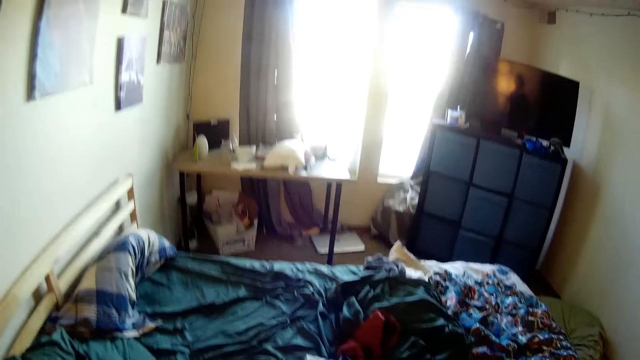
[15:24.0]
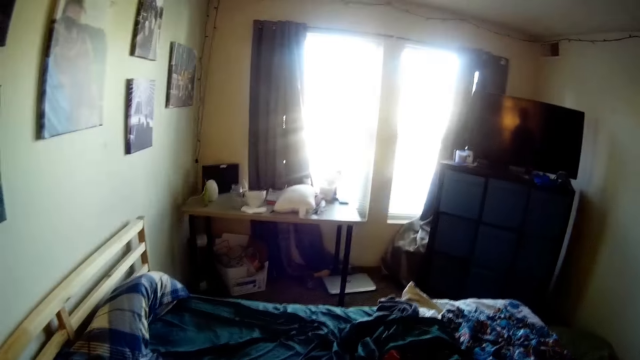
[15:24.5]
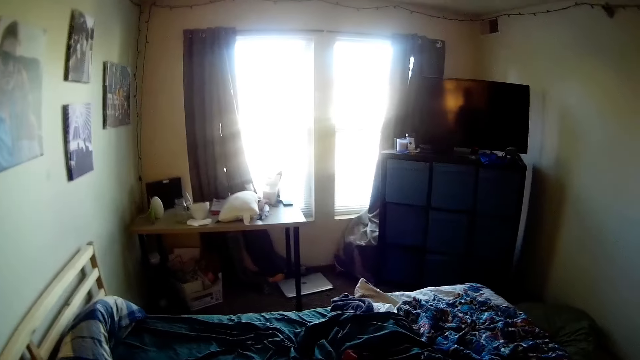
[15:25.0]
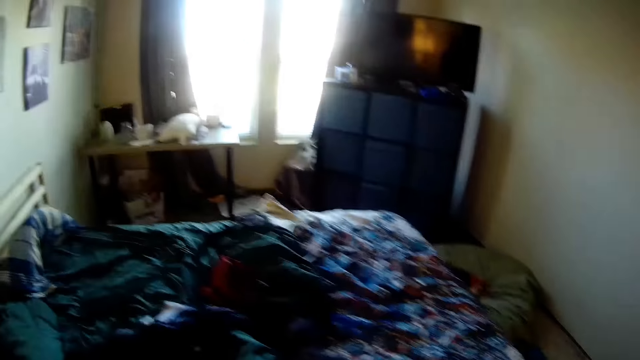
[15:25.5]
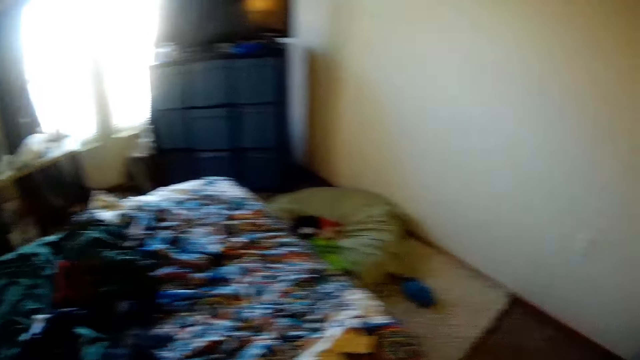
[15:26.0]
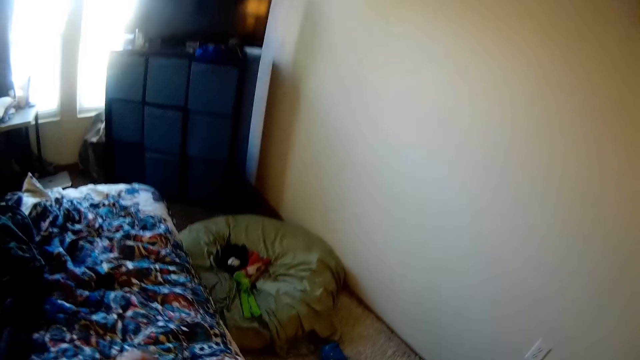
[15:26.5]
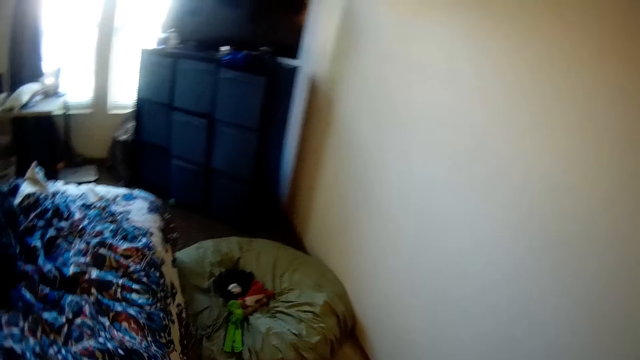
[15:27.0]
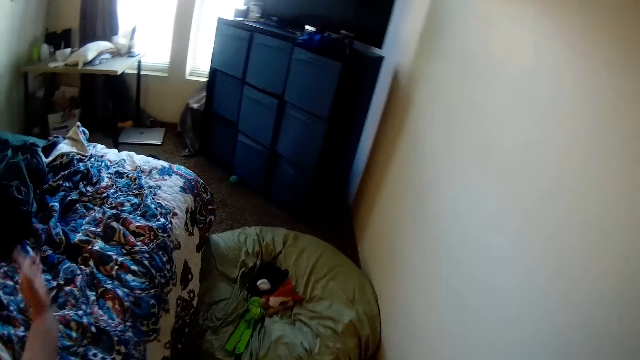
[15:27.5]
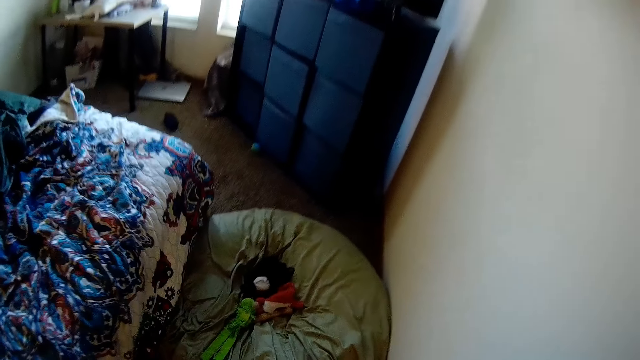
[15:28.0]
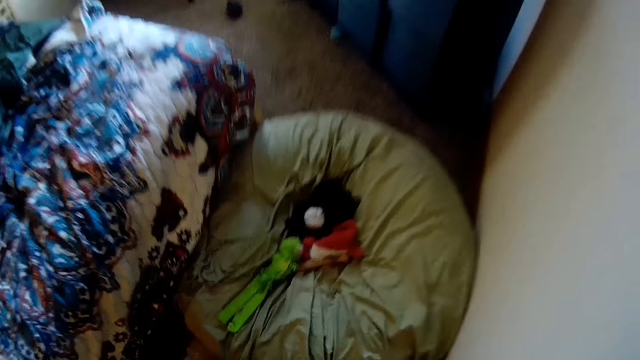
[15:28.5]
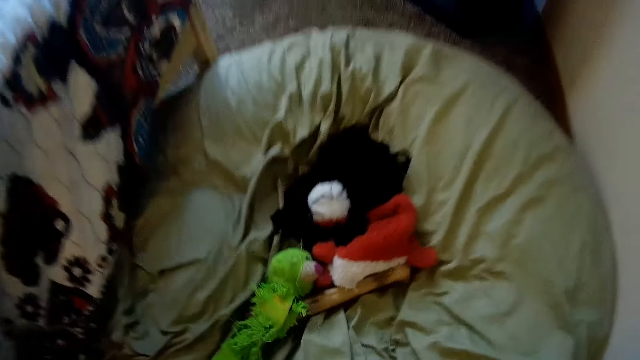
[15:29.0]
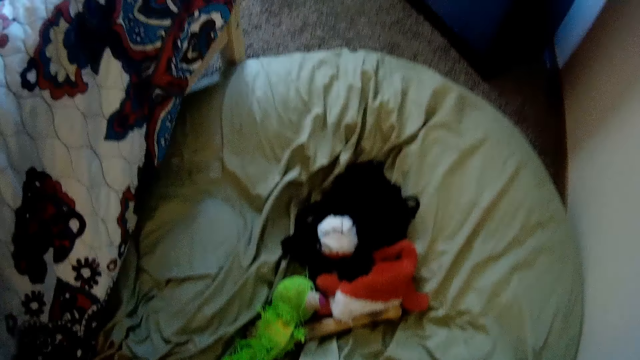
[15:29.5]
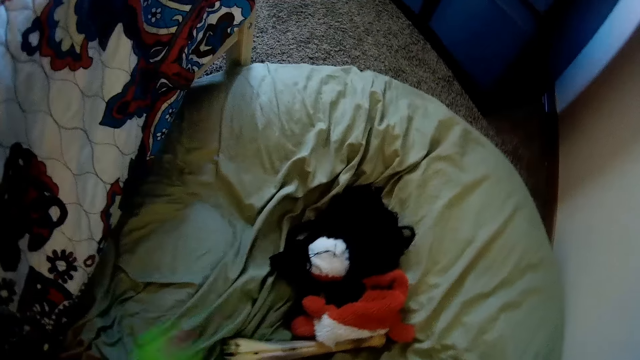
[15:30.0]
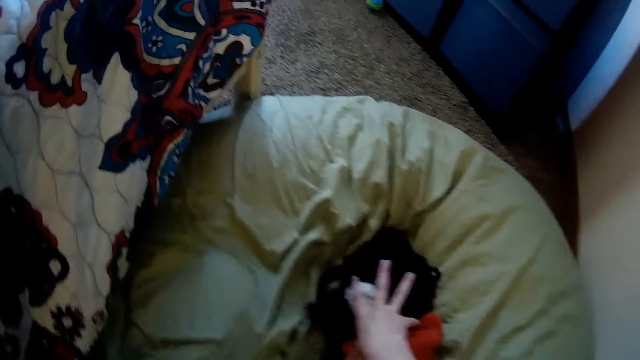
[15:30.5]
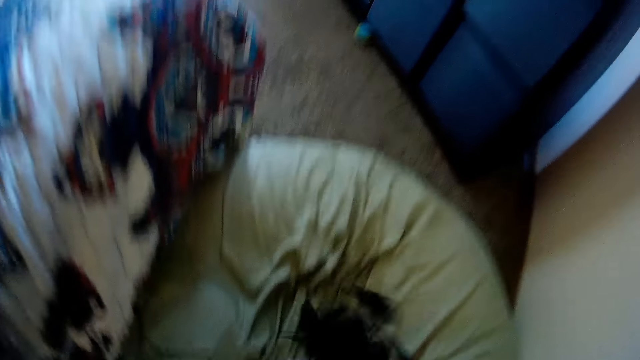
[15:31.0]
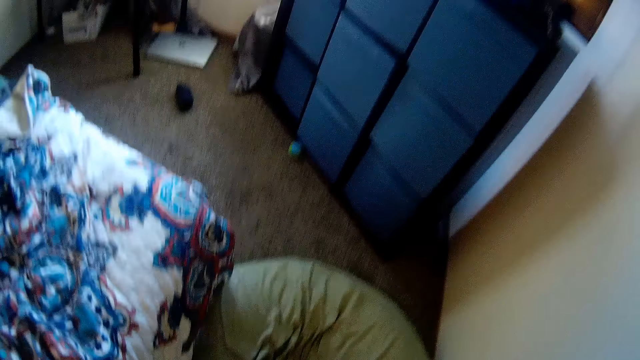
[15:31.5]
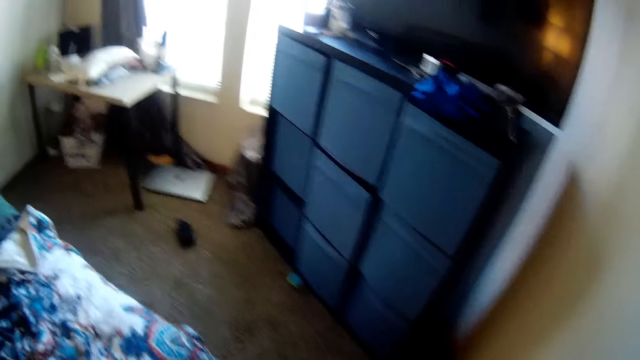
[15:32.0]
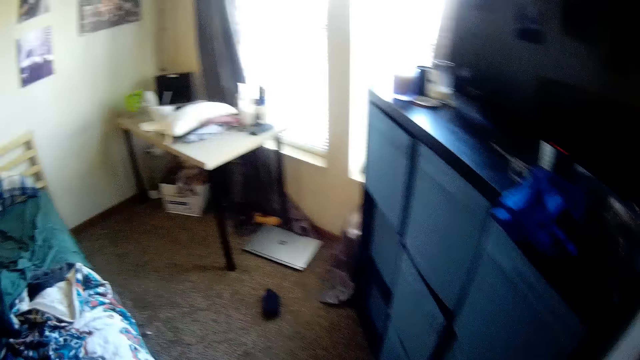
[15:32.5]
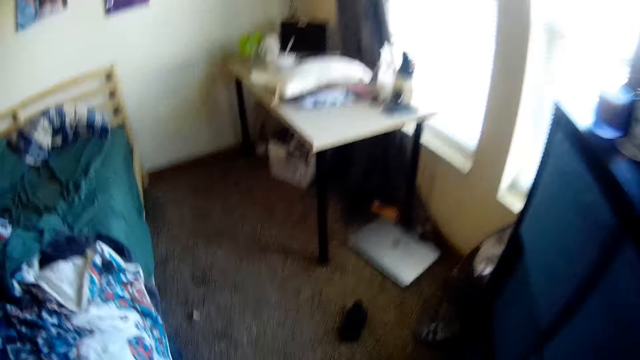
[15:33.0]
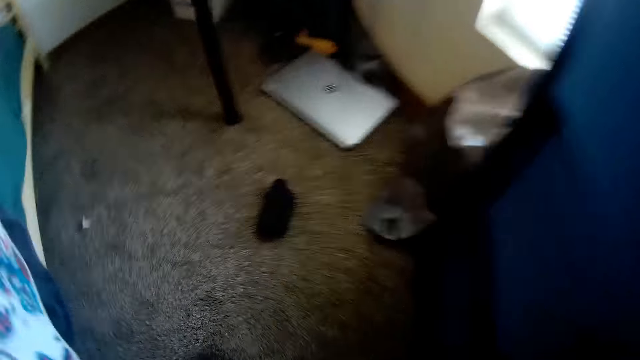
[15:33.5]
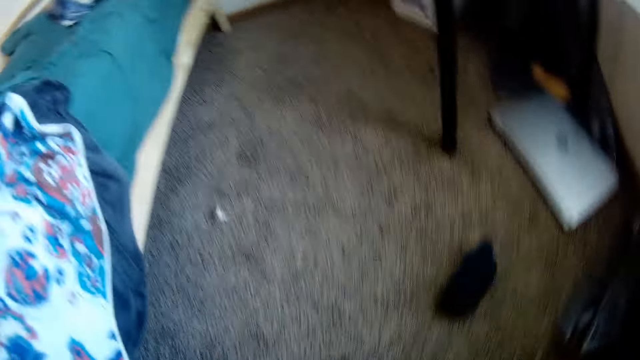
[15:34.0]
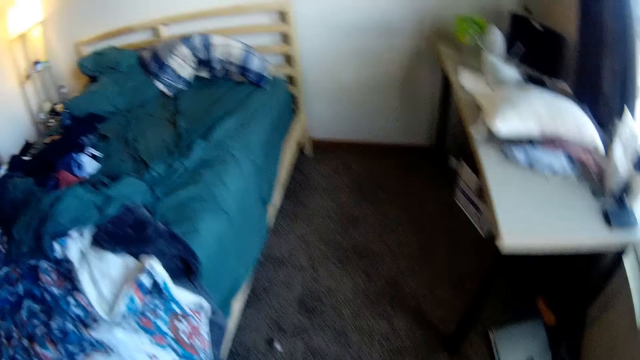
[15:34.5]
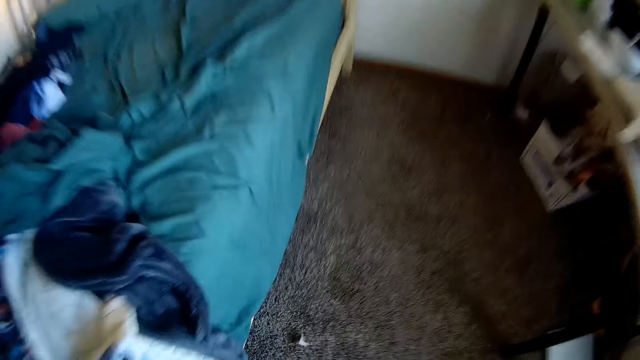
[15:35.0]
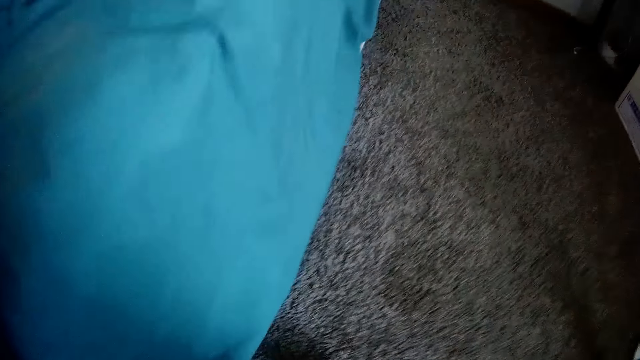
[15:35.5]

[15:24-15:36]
The camera wearer walks around the room. They pick toys. They pick something again. They walk around the room.

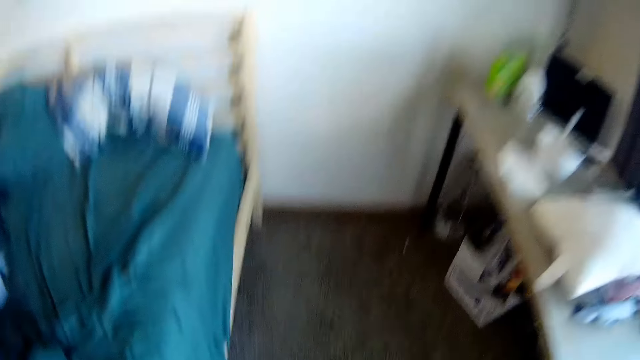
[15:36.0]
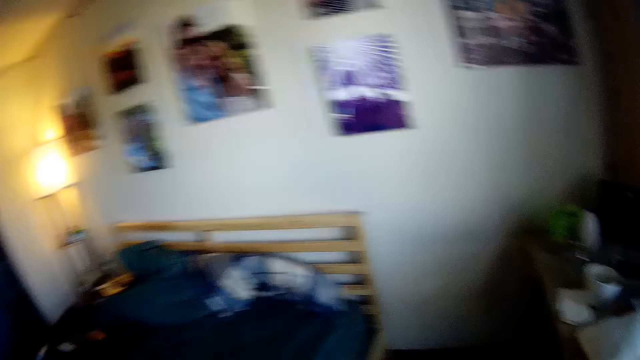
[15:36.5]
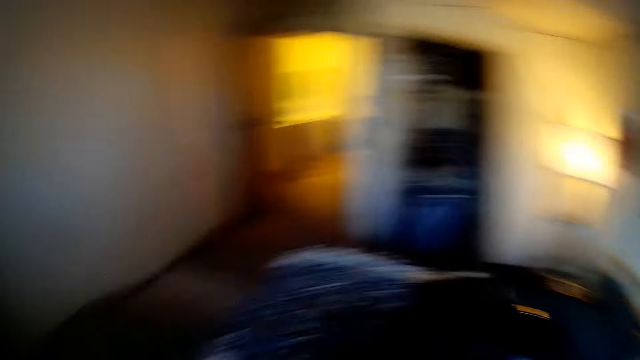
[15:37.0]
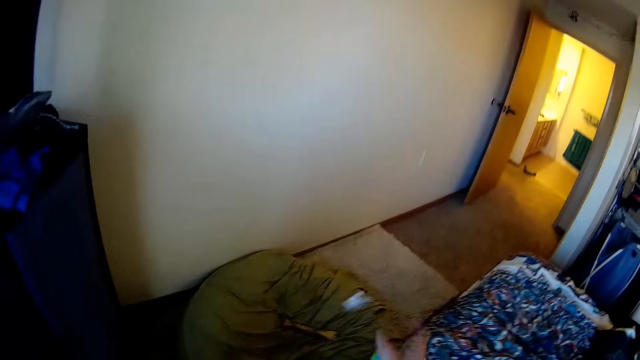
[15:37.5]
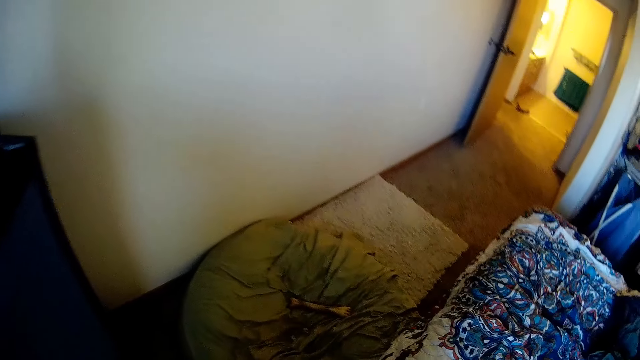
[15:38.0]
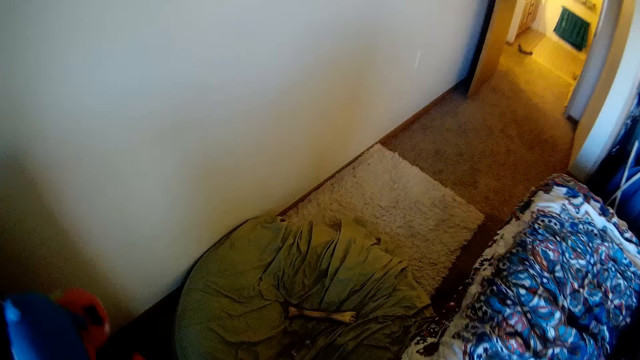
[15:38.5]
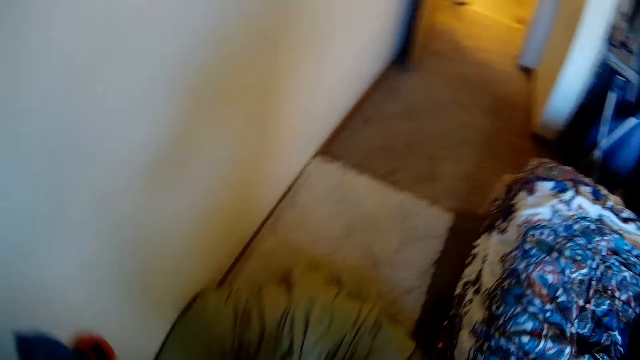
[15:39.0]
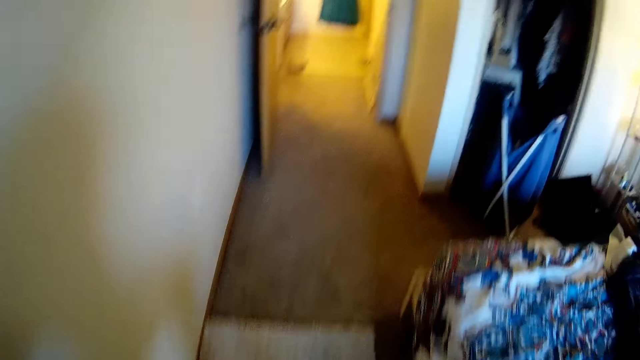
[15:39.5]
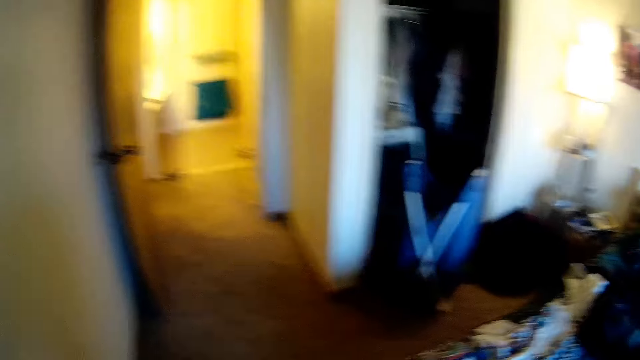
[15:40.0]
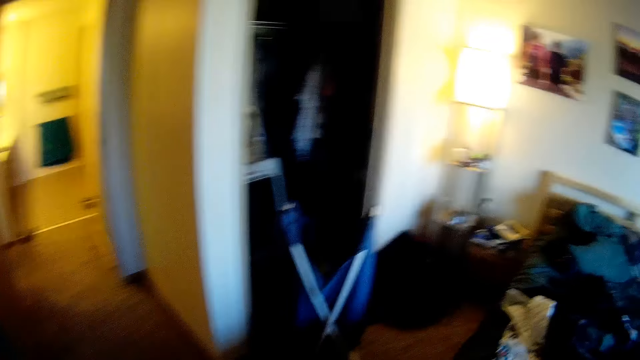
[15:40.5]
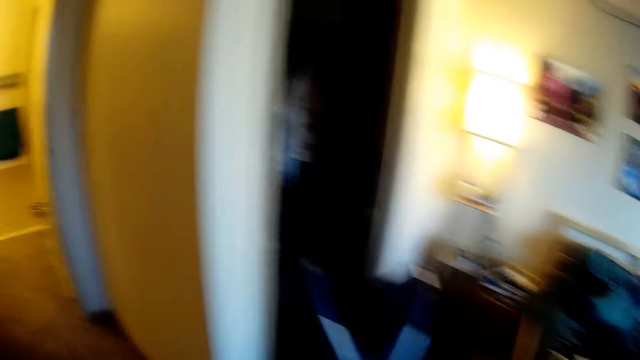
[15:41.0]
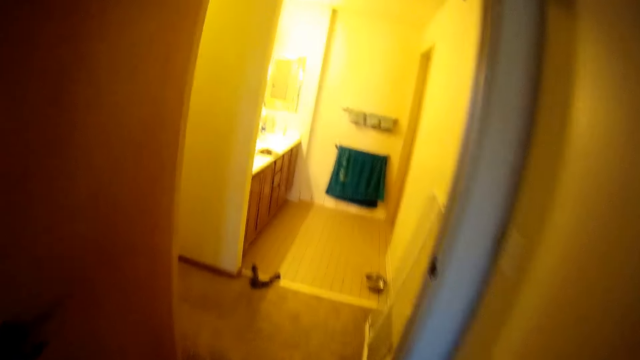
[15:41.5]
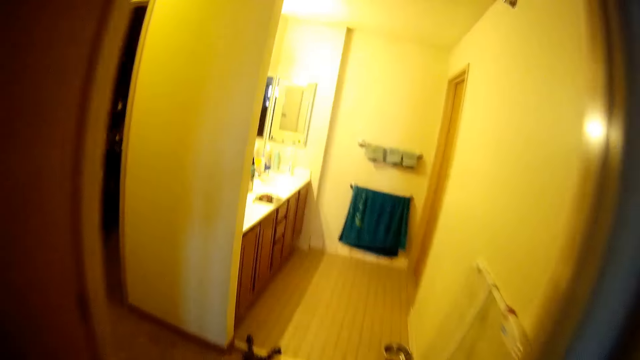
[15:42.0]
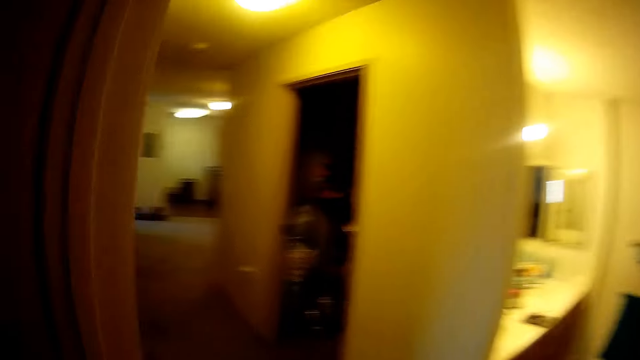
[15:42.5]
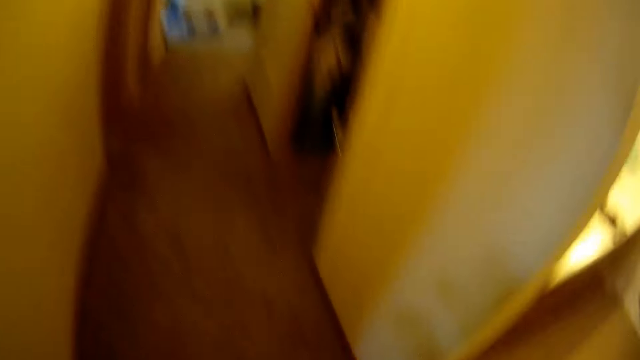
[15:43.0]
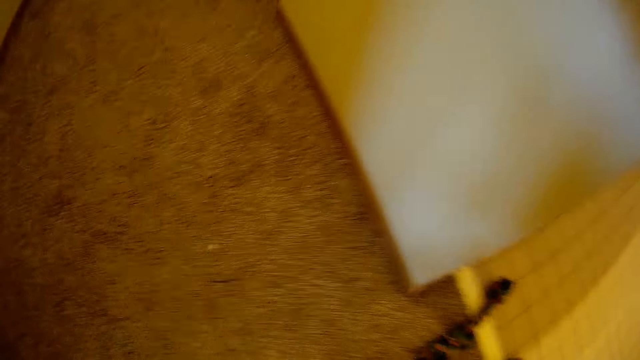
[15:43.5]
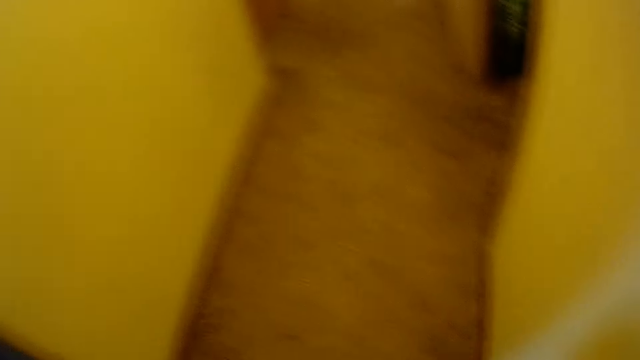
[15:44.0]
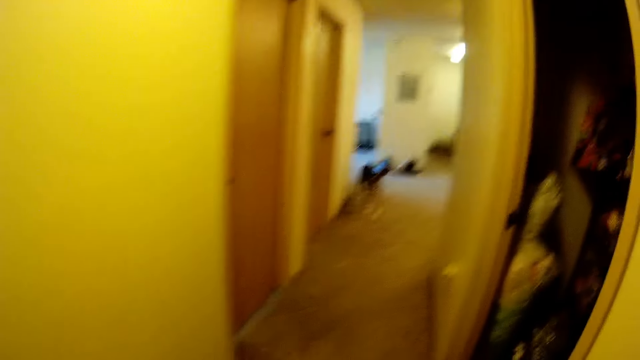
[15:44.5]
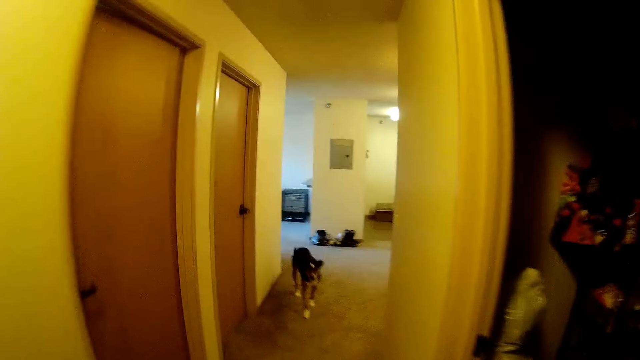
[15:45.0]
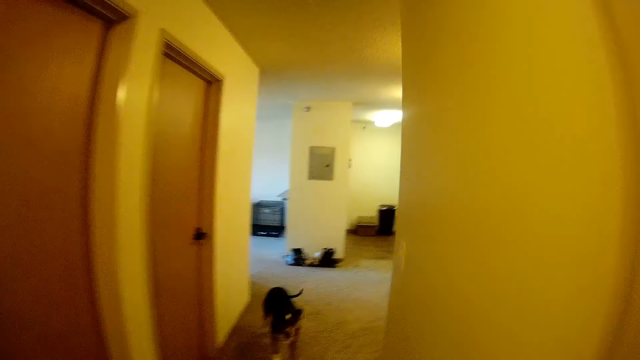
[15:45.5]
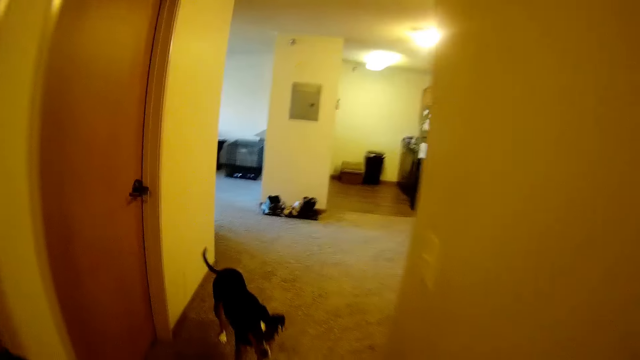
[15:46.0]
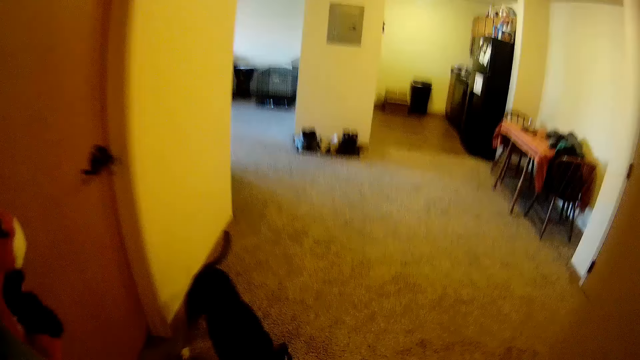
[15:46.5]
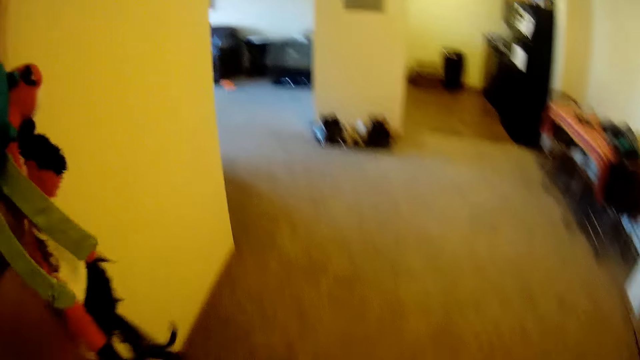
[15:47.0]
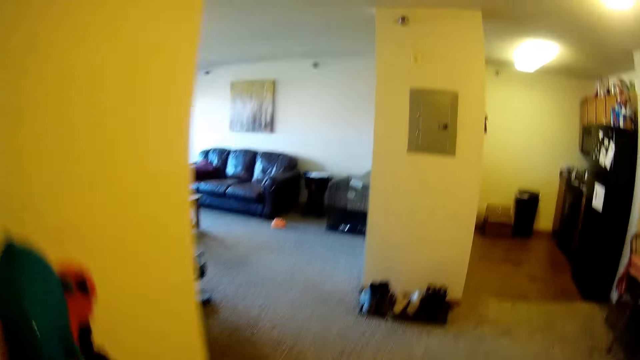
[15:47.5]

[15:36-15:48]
The camera wearer throws something. They walk towards another room in the apartment.
